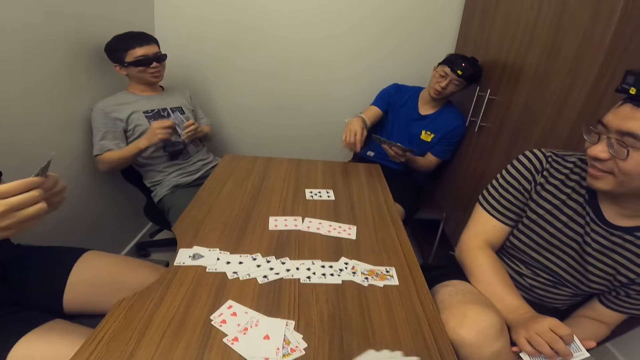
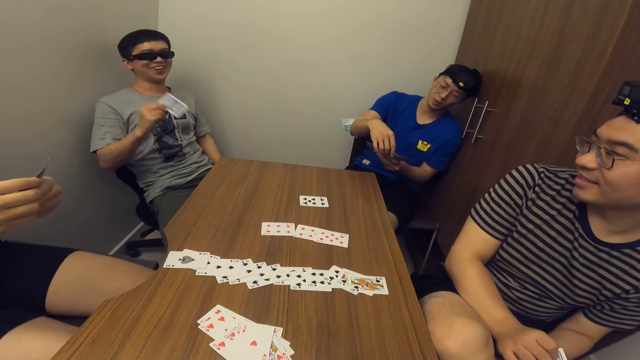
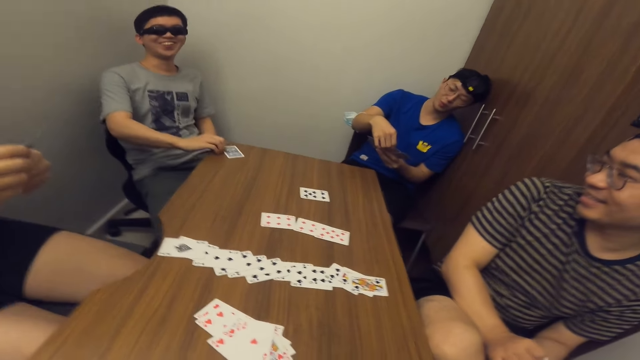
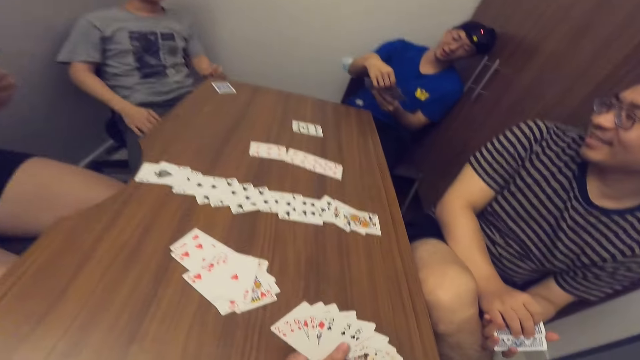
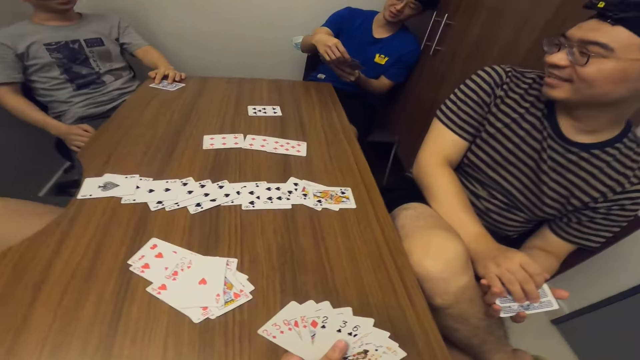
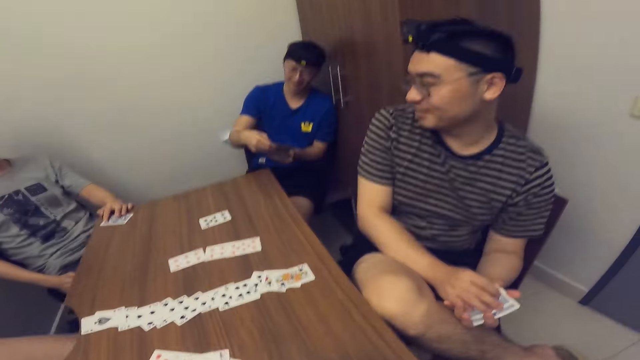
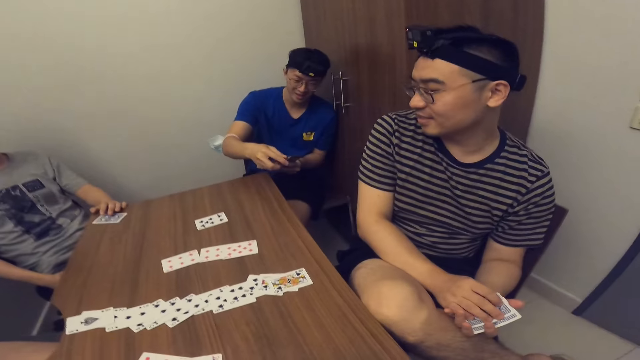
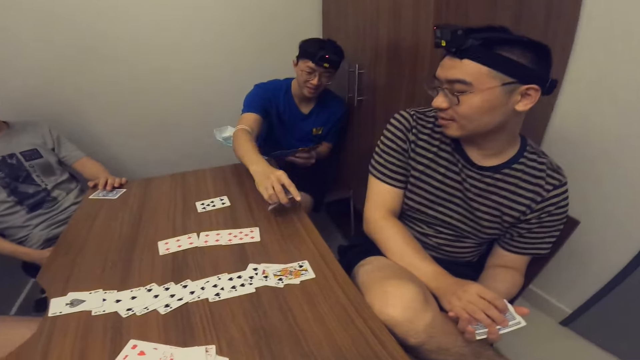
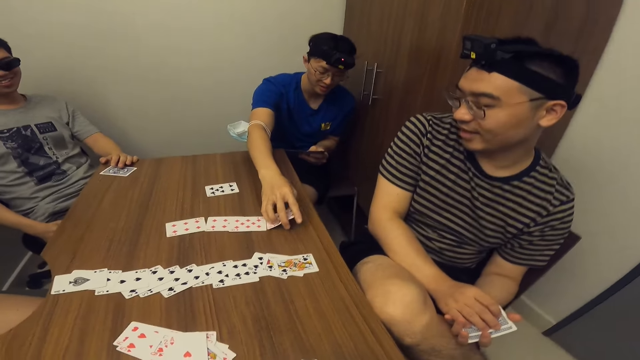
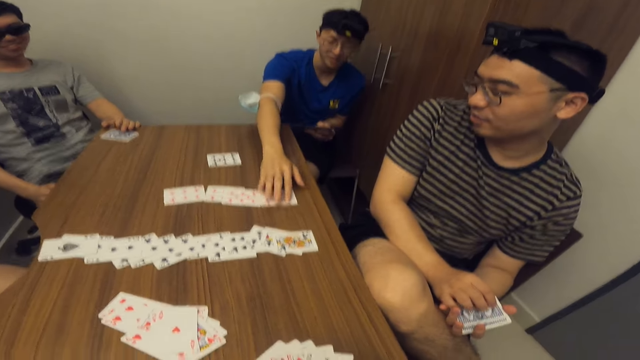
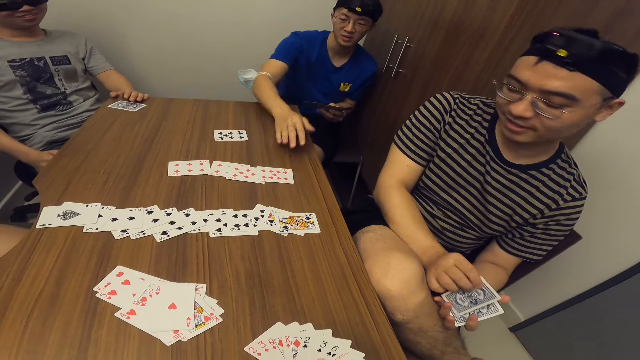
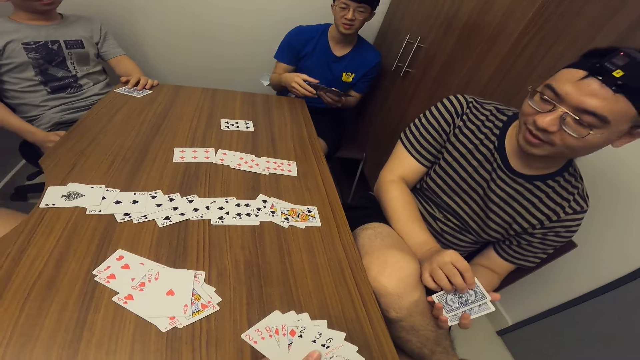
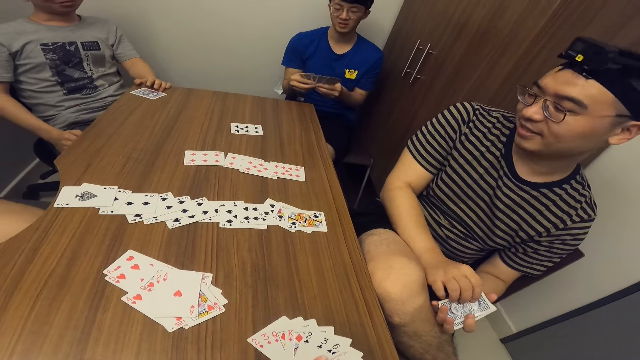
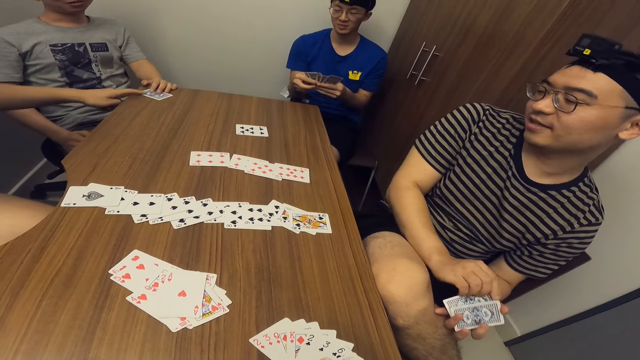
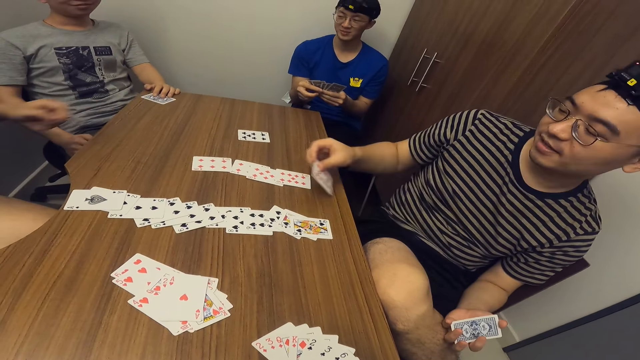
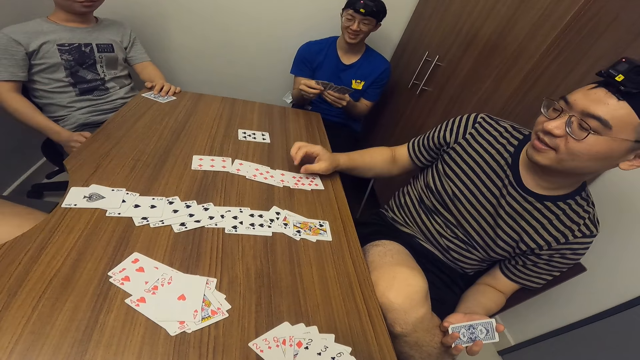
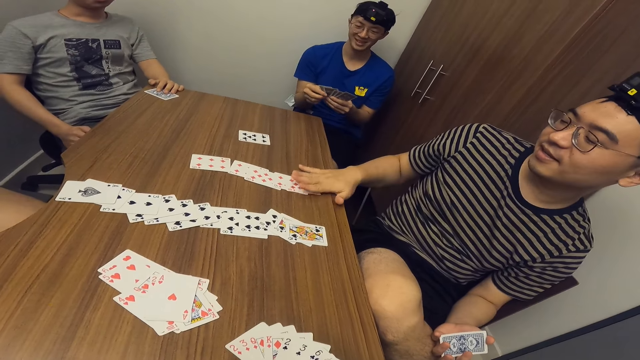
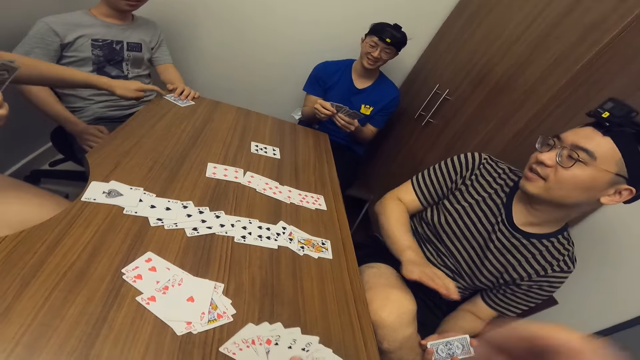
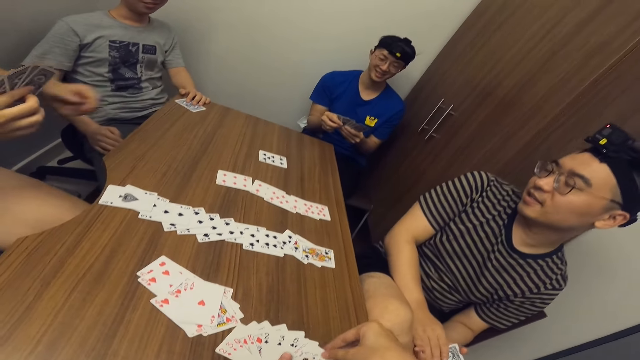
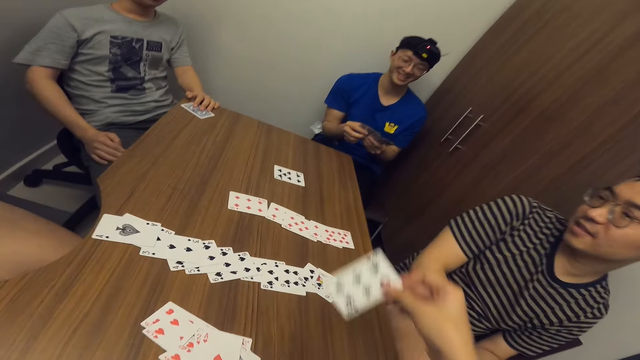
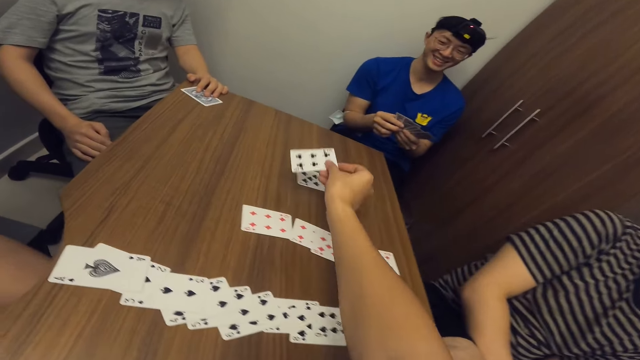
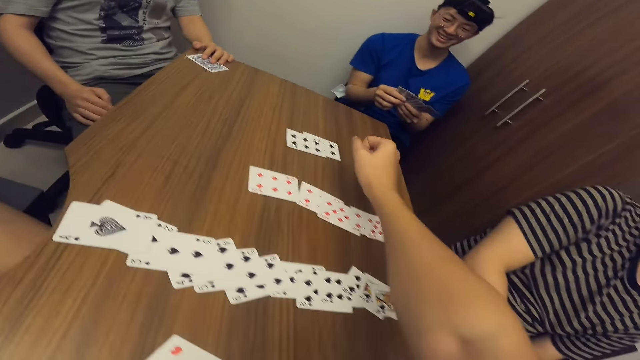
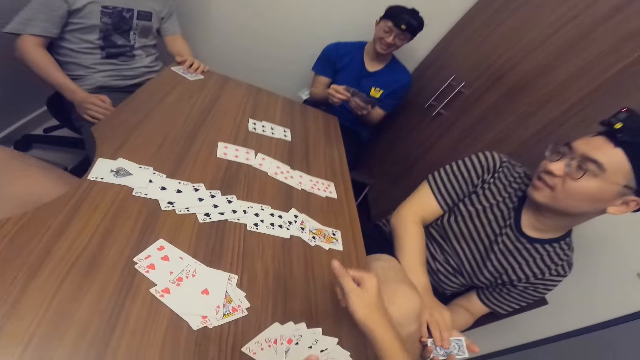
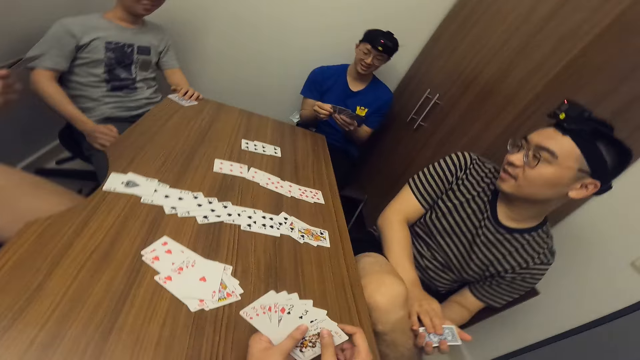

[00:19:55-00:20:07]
A man places a card on the table with his right hand. Another man places a card on the table with his right hand. A third man taps on the card on the table with his left hand. A fourth man places a card on the table with his right hand. The camera wearer places a card on the table with his right hand.

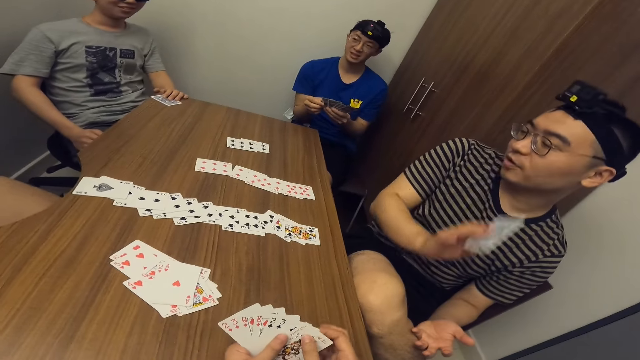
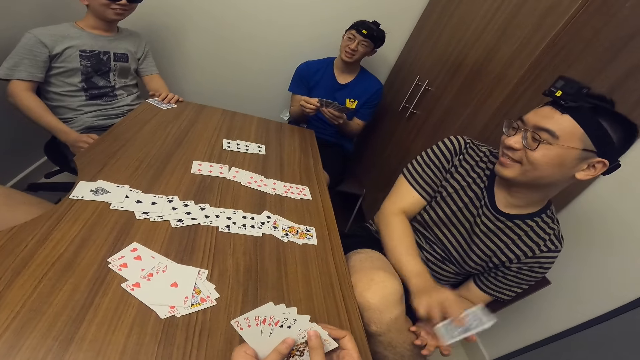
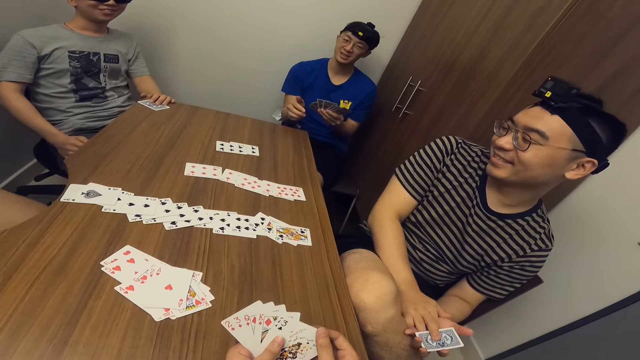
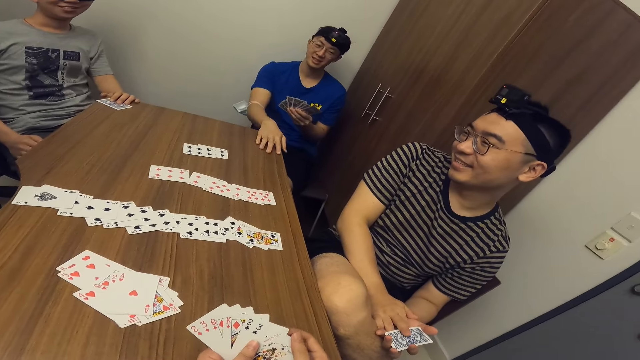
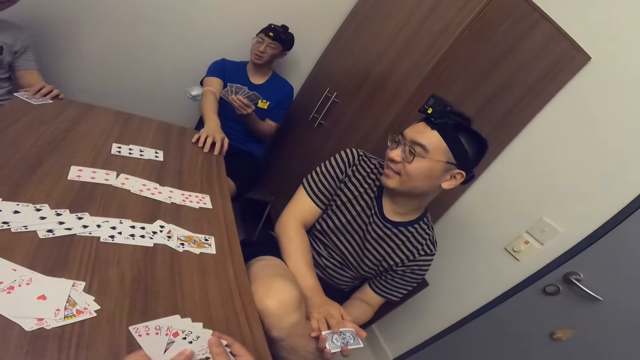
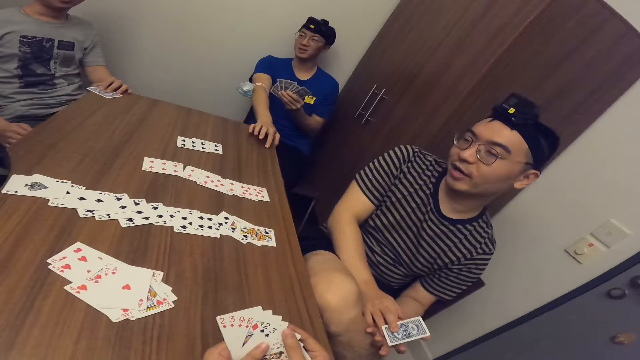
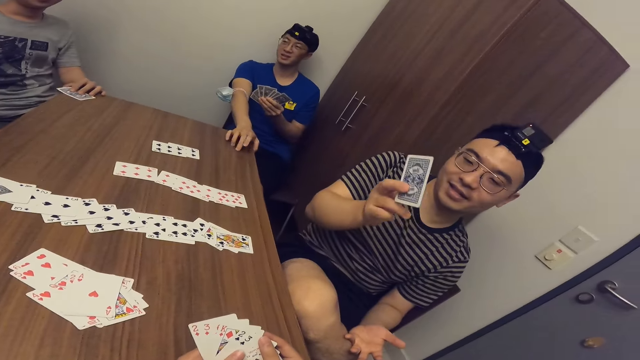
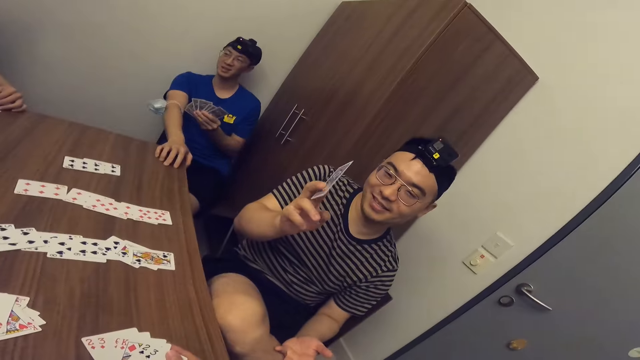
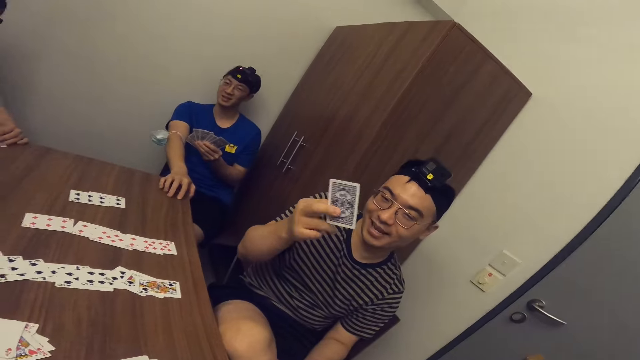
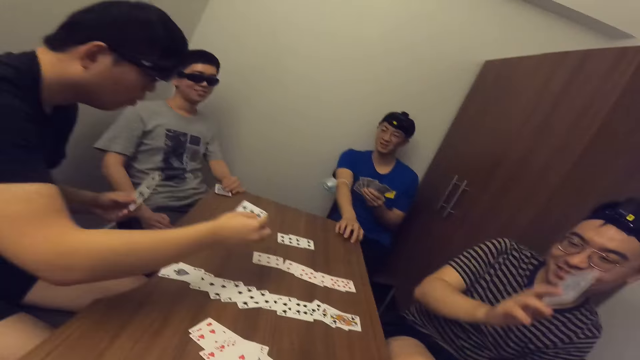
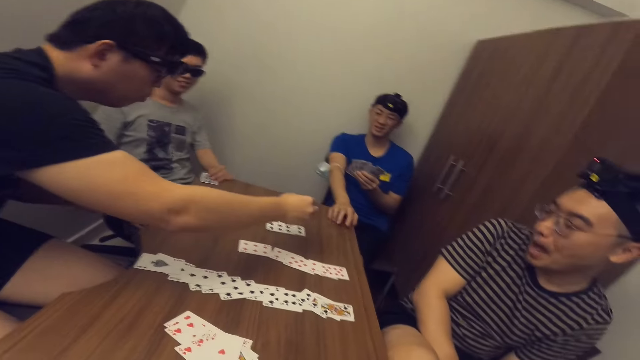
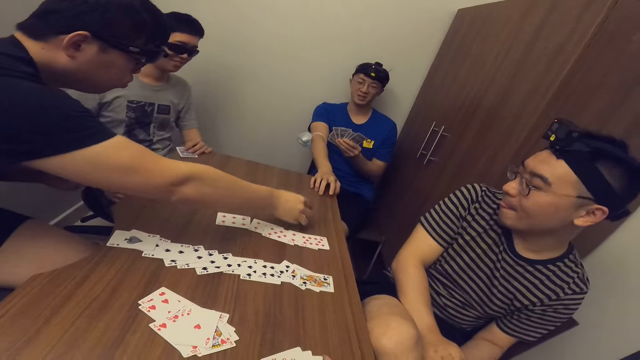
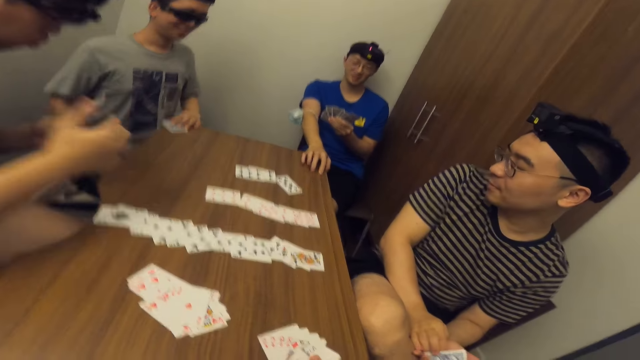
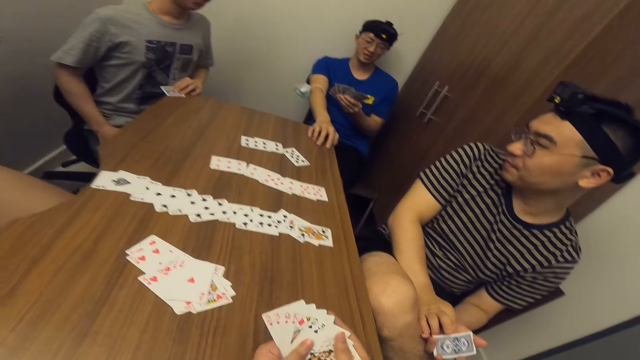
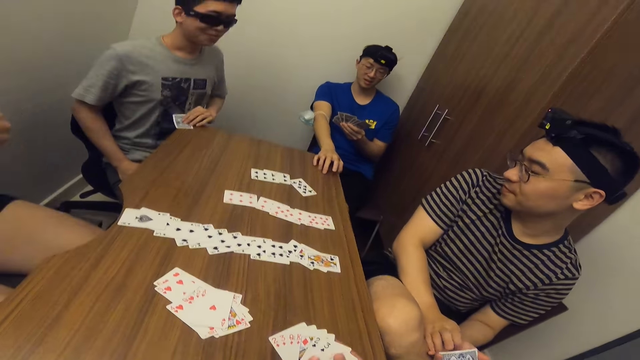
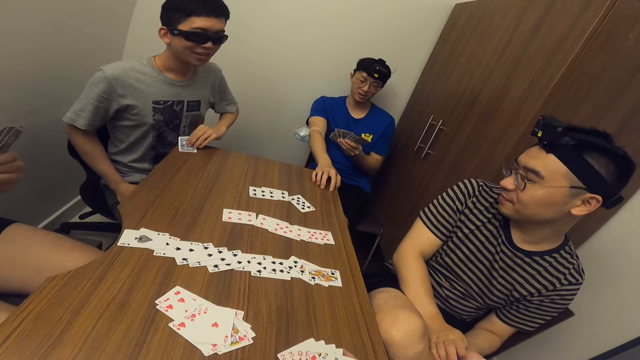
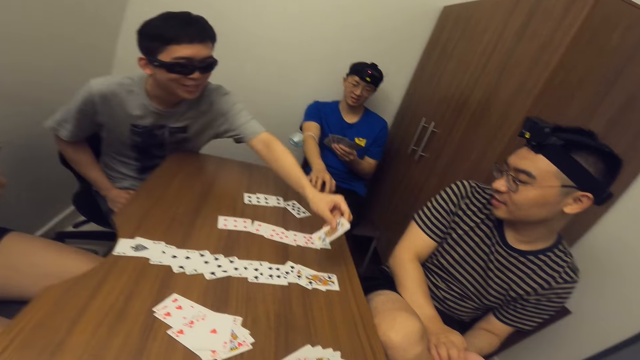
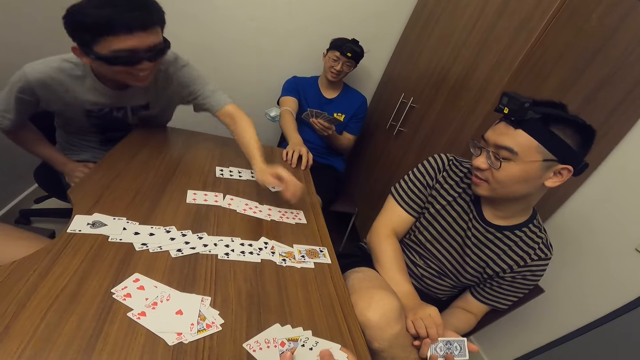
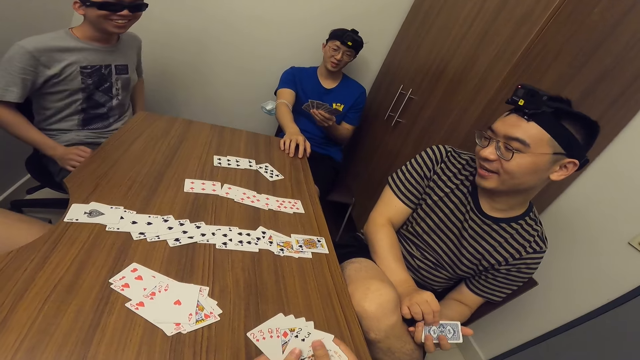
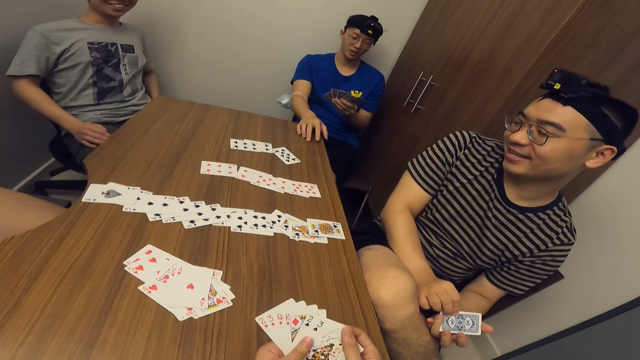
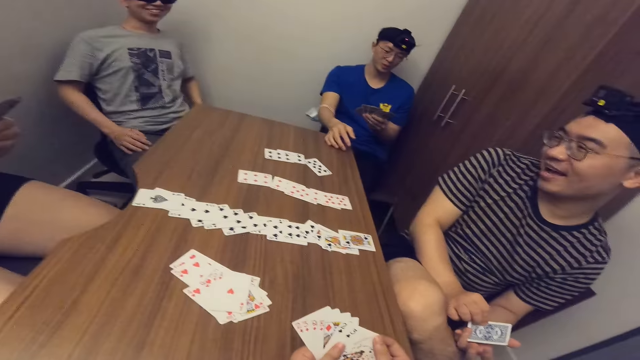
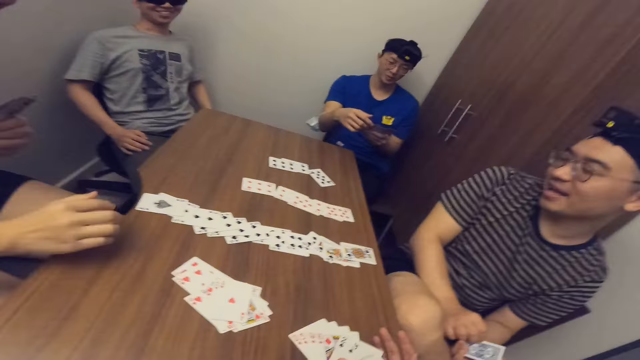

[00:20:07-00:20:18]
A man raises the card in his right hand. Another man places his right hand on the table. A third man places a card on the table with his right hand. A fourth man places a card on the table with his right hand.
